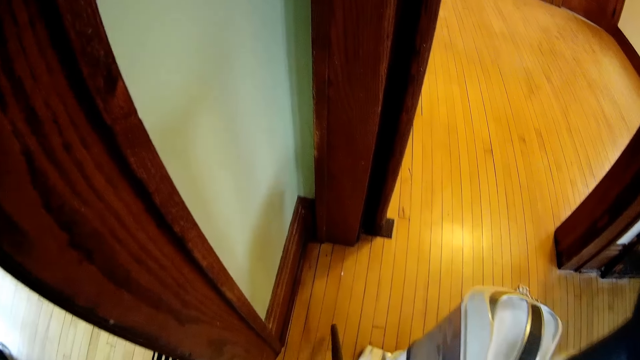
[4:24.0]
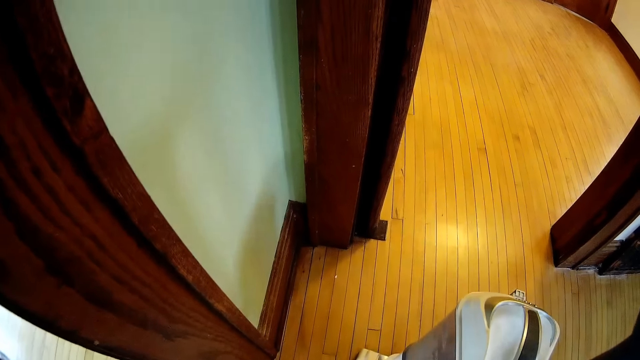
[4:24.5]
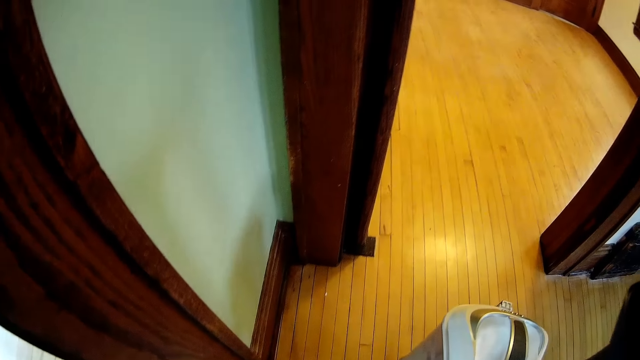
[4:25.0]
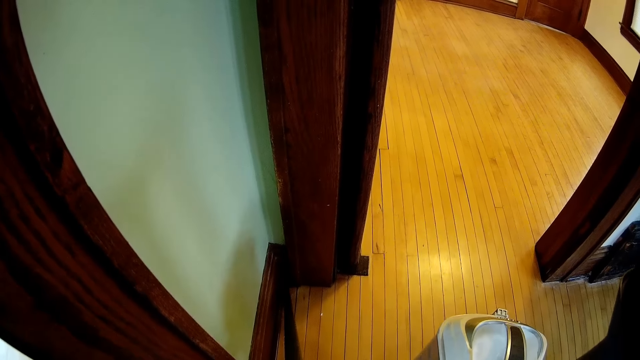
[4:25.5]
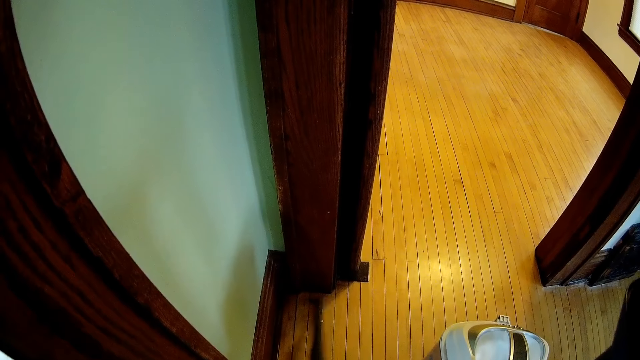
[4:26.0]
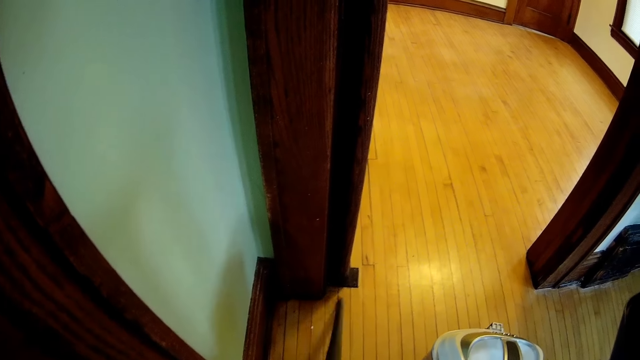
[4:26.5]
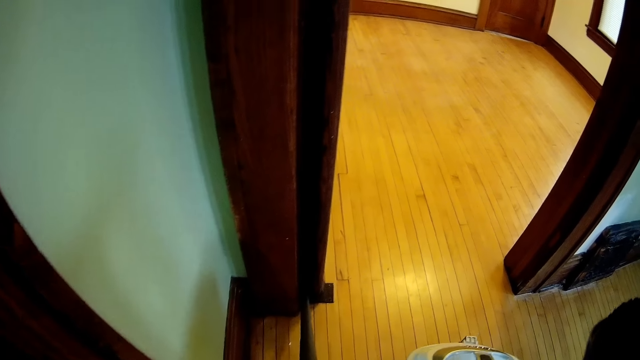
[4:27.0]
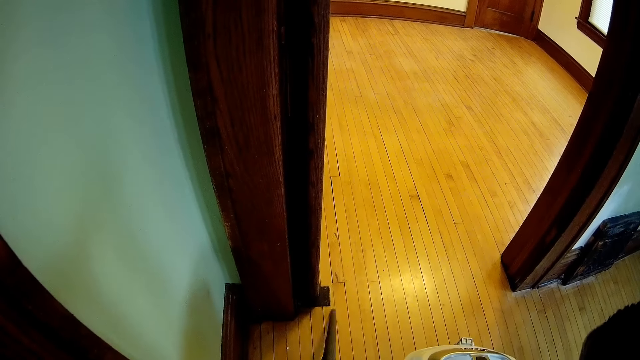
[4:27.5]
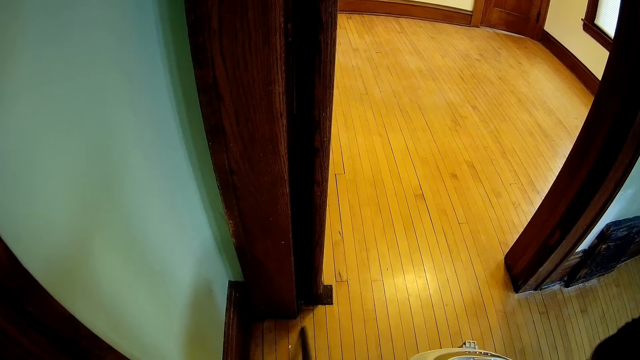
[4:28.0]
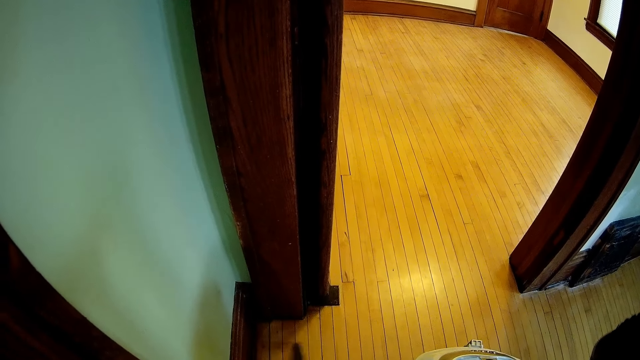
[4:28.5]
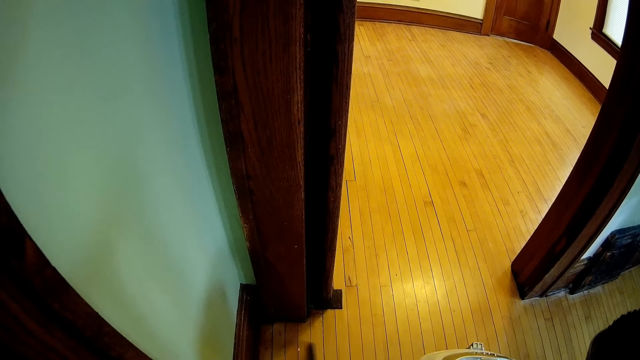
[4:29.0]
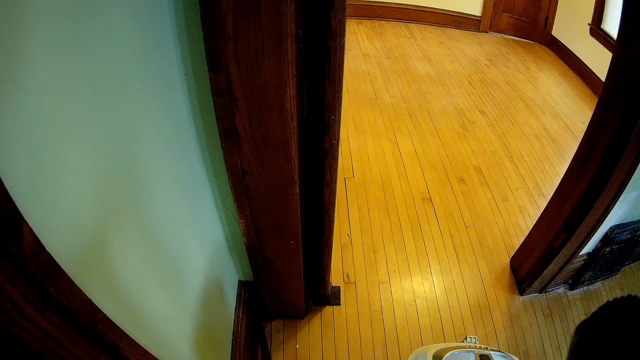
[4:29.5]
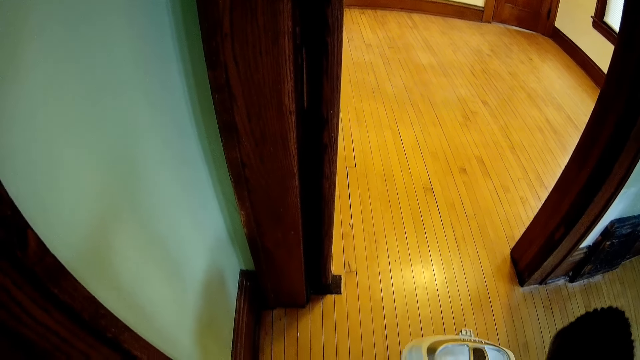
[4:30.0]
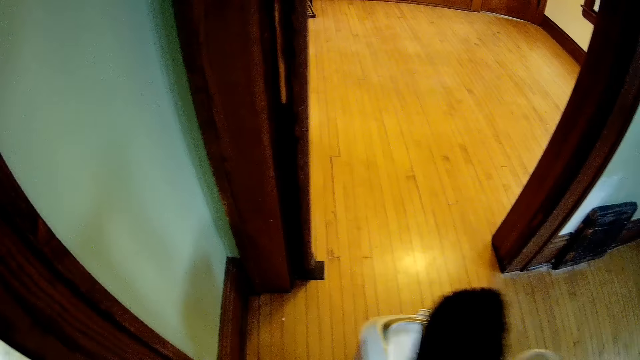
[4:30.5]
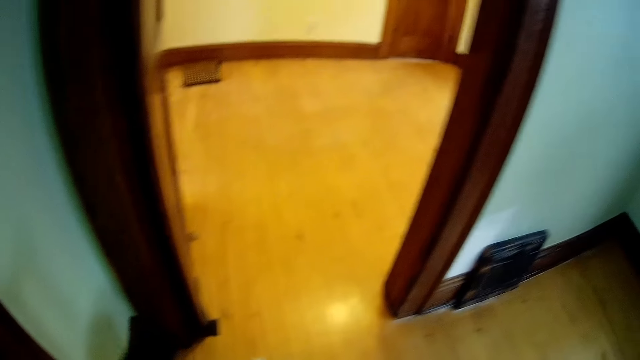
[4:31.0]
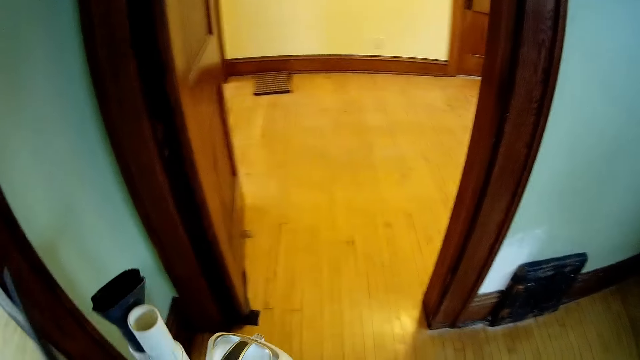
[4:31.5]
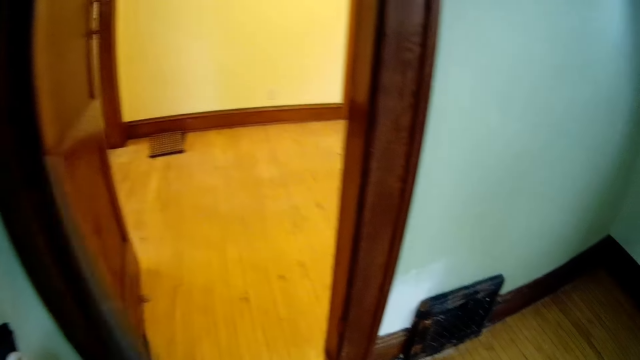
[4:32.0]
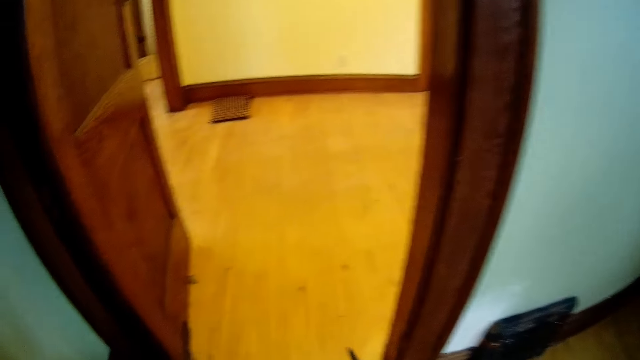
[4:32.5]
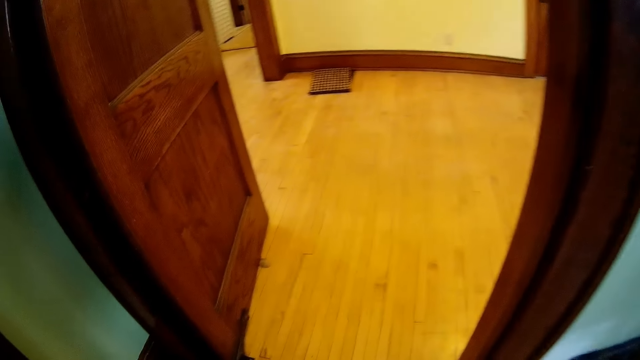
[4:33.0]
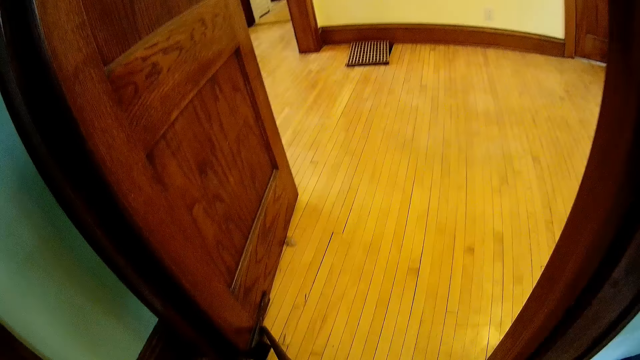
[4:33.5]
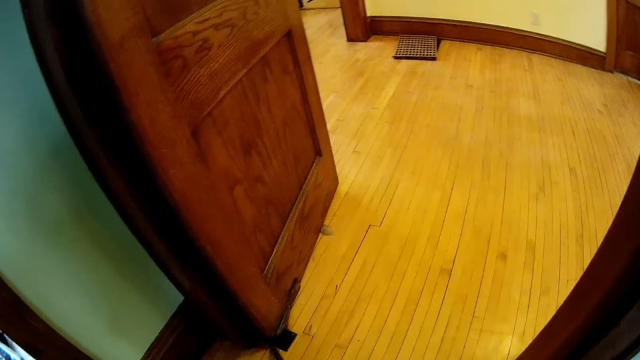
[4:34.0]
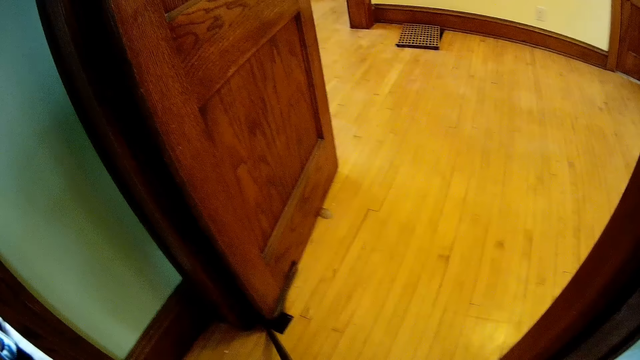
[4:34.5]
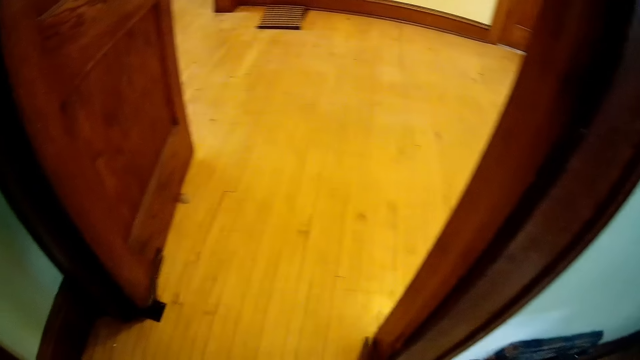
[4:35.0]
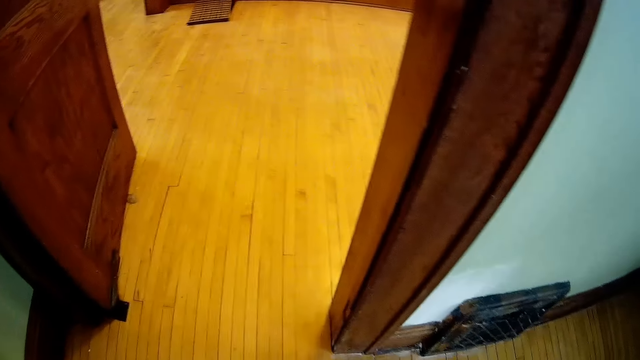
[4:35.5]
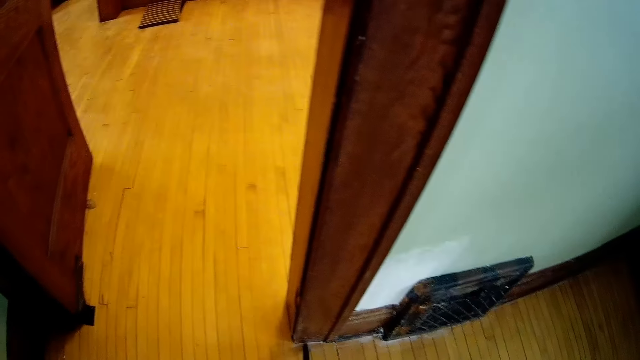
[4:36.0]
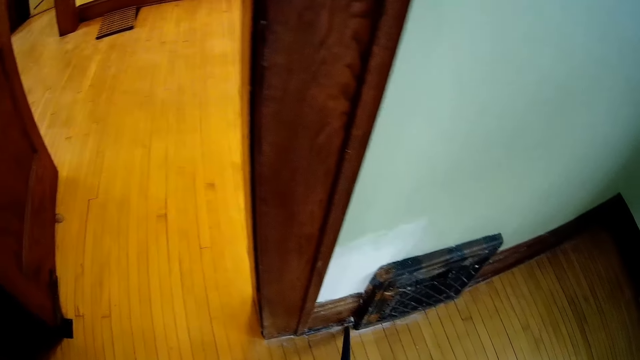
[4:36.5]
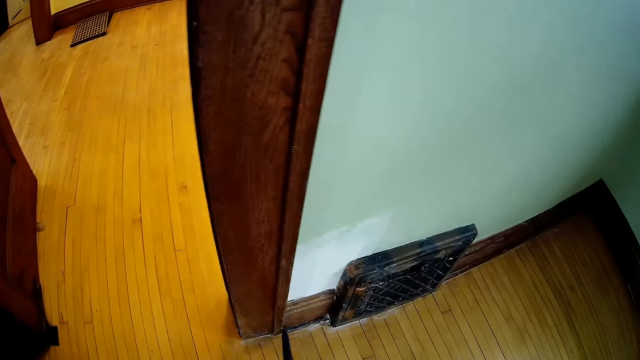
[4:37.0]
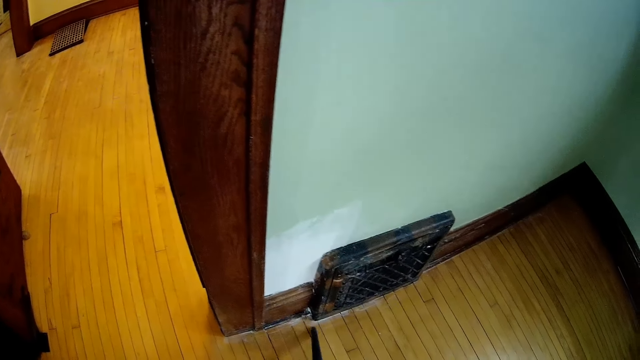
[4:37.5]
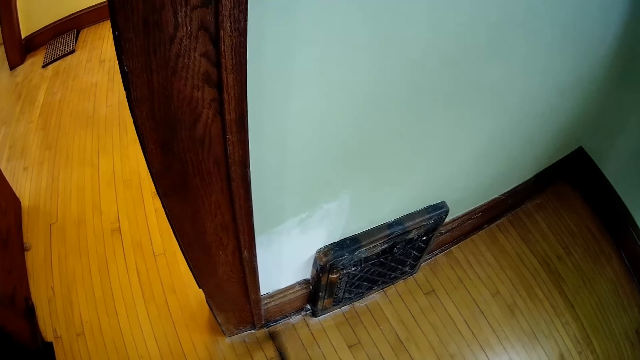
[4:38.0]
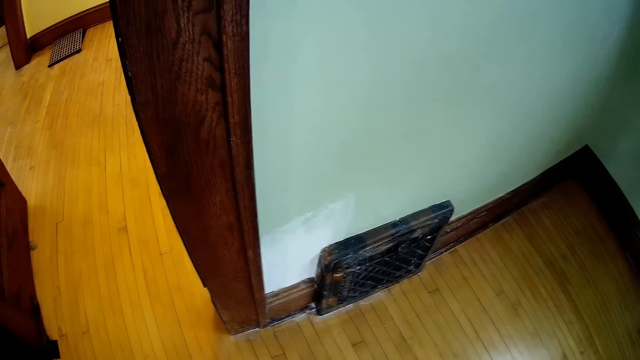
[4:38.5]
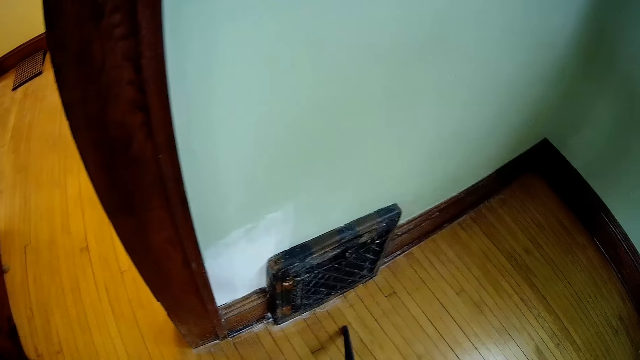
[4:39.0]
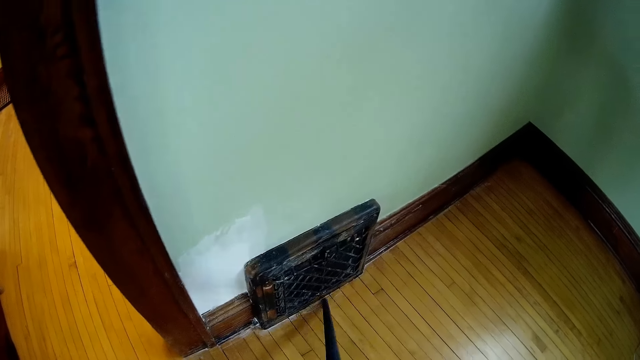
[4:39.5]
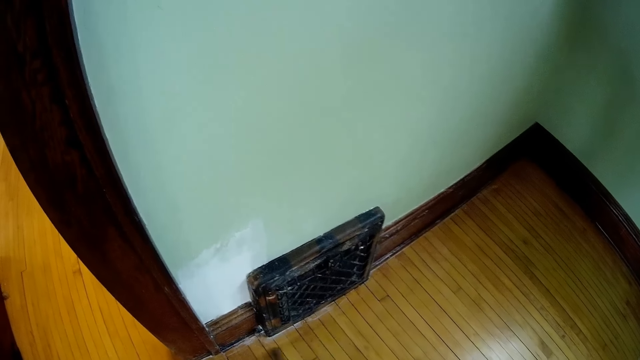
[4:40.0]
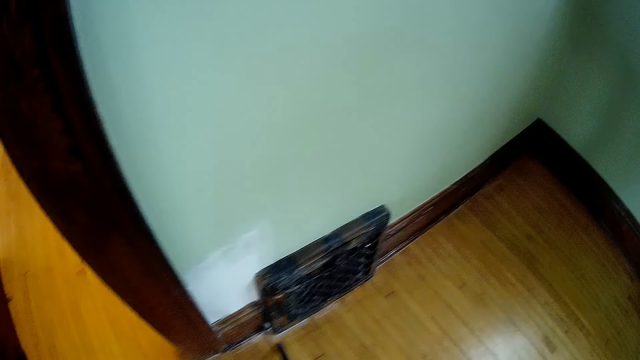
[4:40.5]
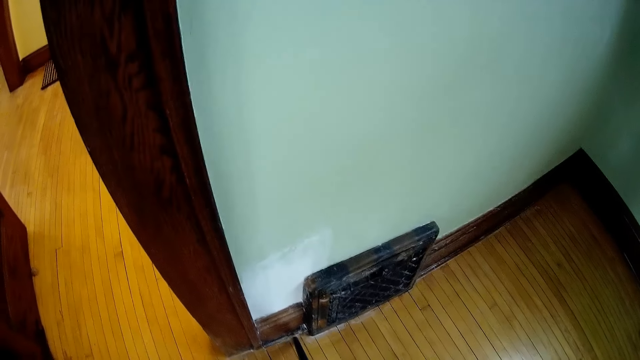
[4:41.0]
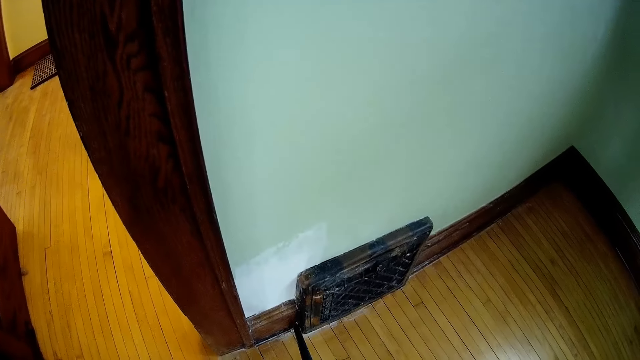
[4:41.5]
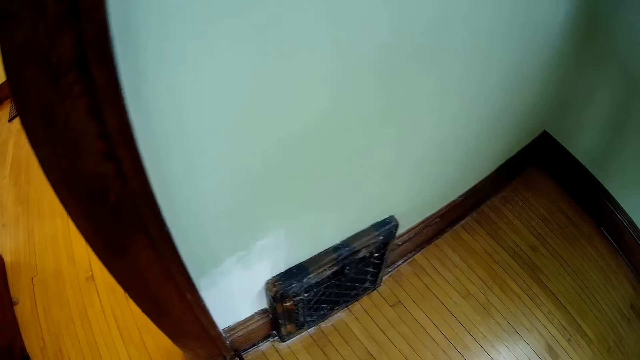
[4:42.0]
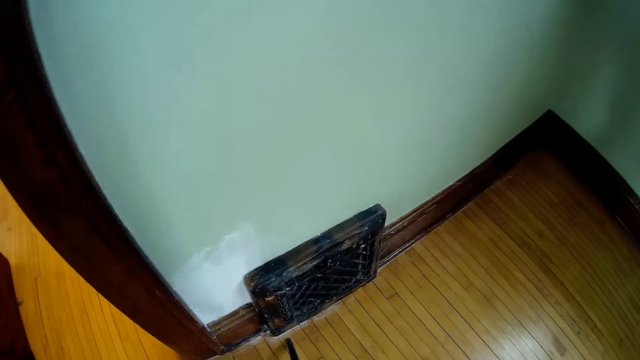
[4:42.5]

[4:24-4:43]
The camera wearer removes dust. They drop the vacuum cleaner. They remove dust. They remove dust again.

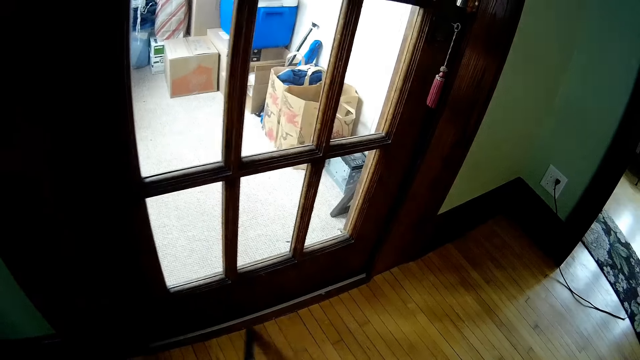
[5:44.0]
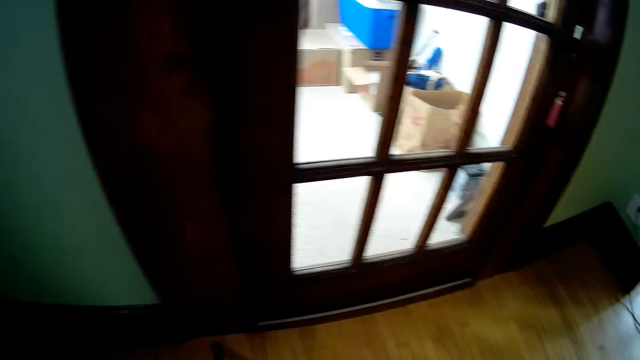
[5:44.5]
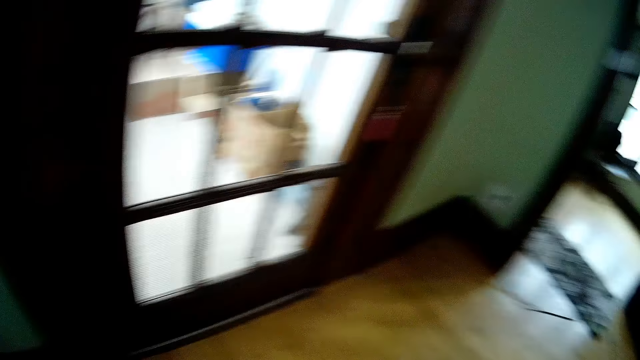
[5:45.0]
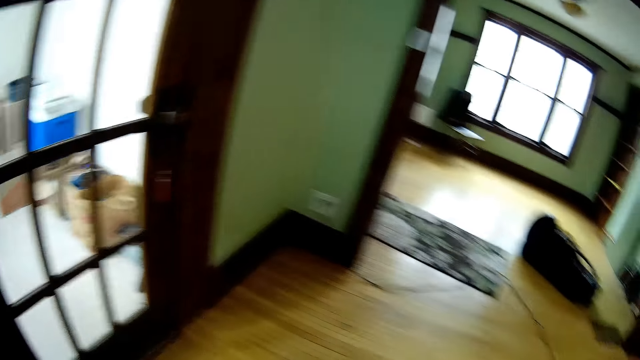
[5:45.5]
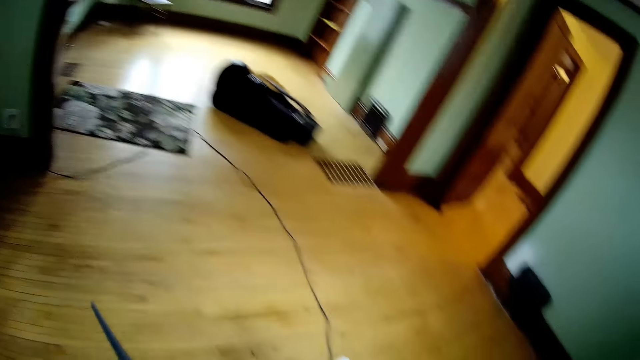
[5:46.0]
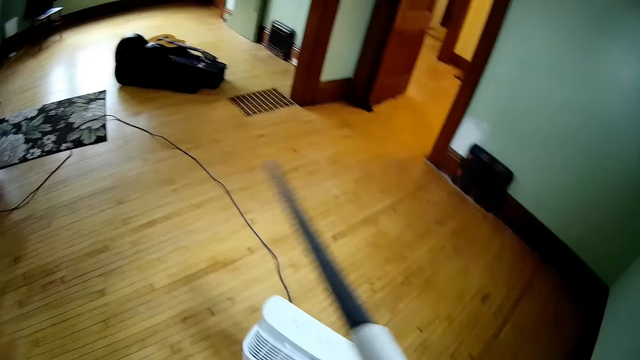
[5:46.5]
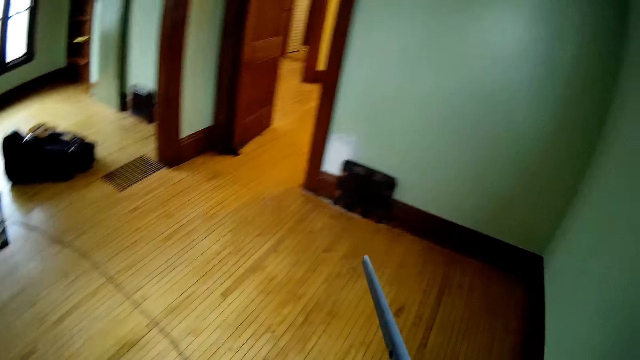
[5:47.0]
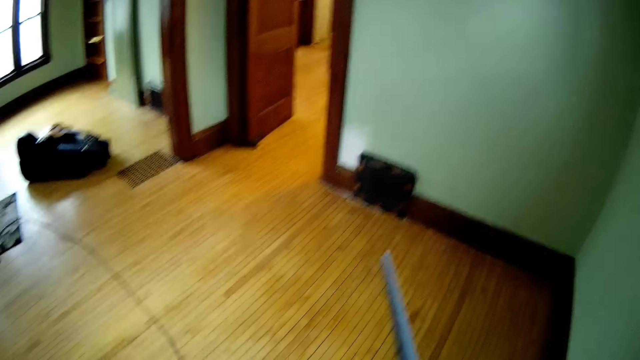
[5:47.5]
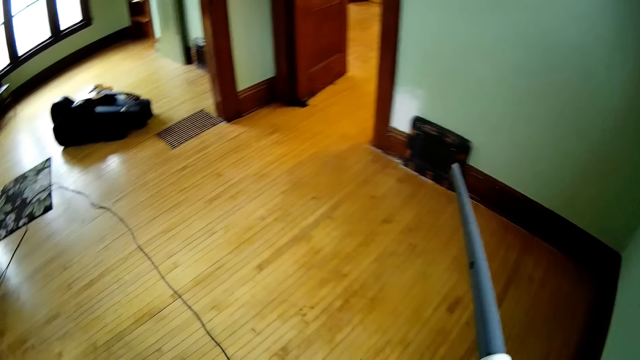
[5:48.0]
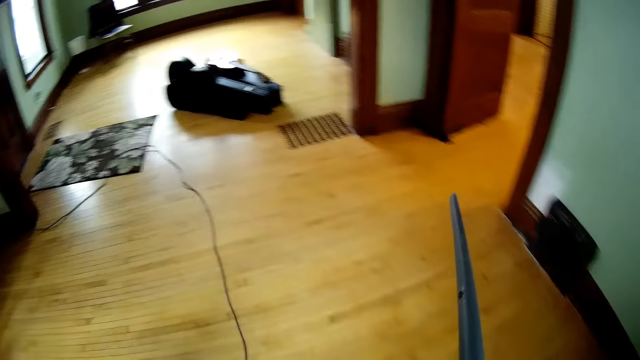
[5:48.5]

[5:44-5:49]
The camera wearer lifts up the air blower. He holds the stick with his right hand. He walks around.
